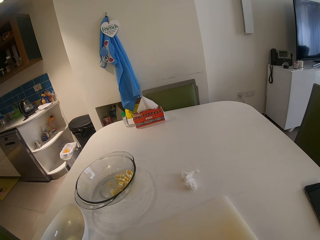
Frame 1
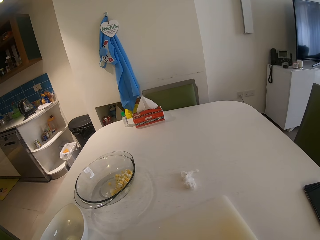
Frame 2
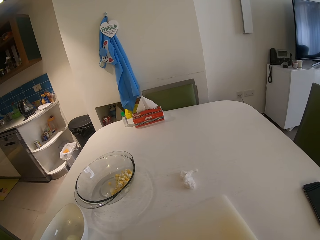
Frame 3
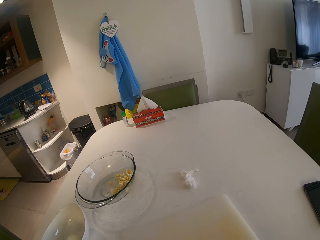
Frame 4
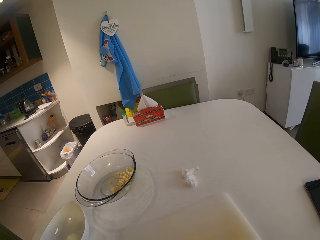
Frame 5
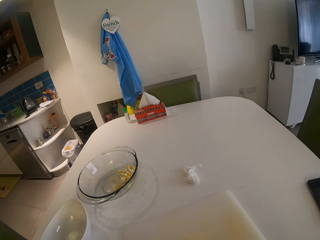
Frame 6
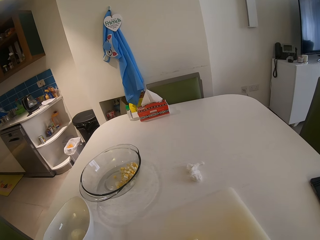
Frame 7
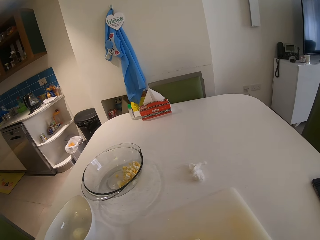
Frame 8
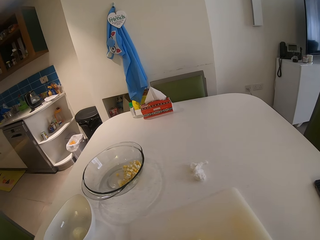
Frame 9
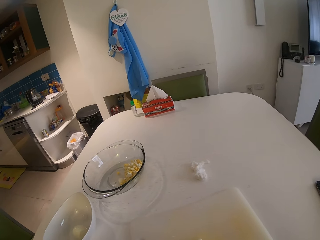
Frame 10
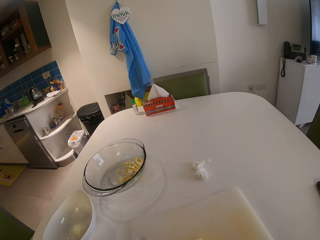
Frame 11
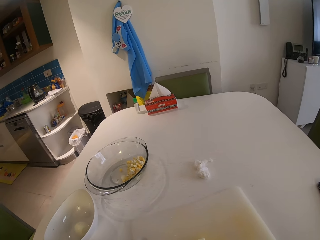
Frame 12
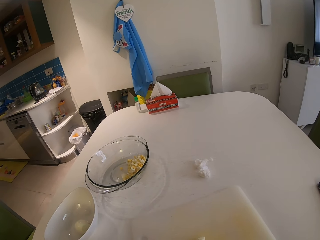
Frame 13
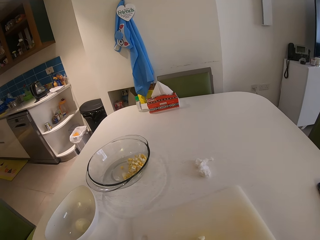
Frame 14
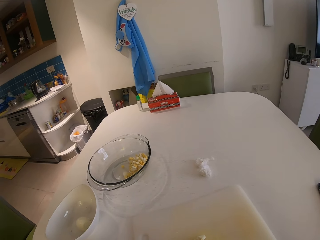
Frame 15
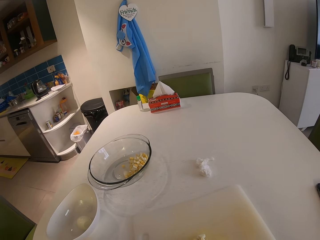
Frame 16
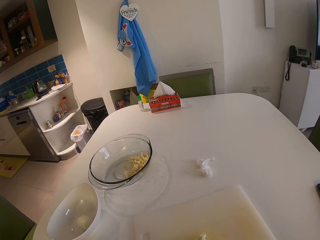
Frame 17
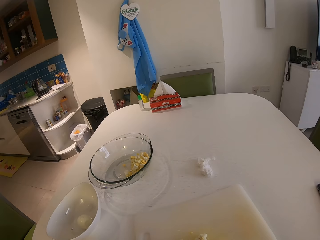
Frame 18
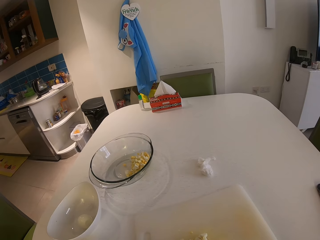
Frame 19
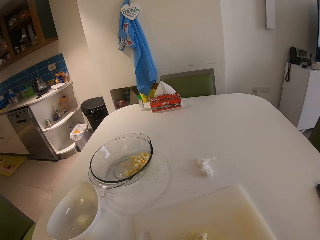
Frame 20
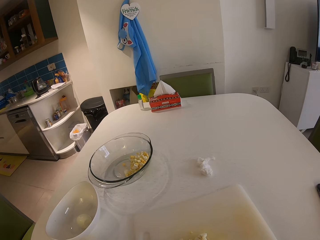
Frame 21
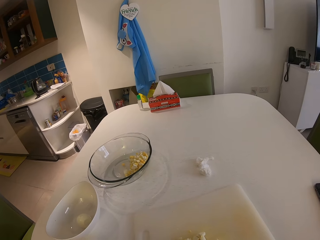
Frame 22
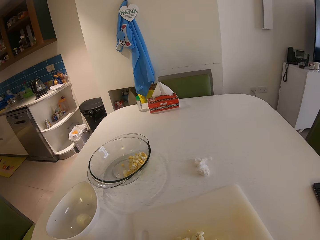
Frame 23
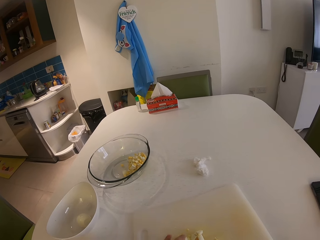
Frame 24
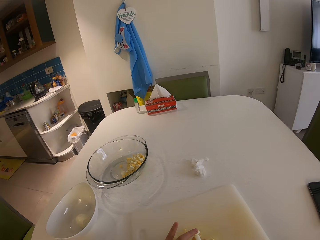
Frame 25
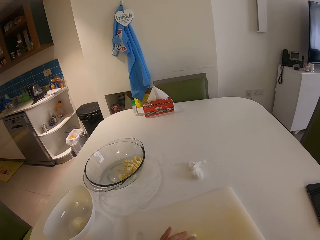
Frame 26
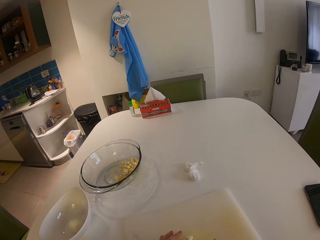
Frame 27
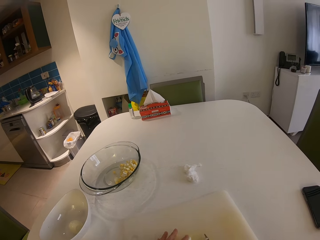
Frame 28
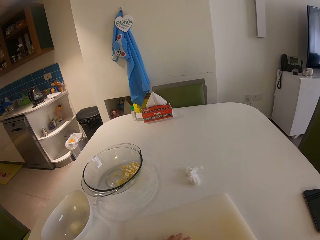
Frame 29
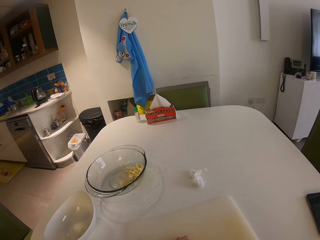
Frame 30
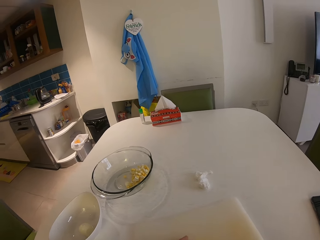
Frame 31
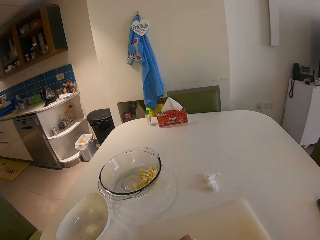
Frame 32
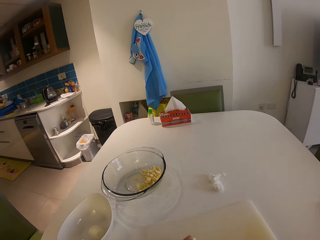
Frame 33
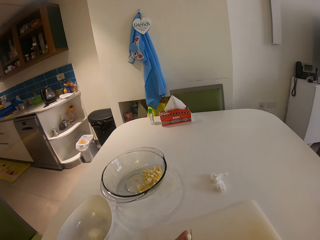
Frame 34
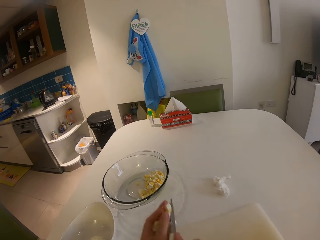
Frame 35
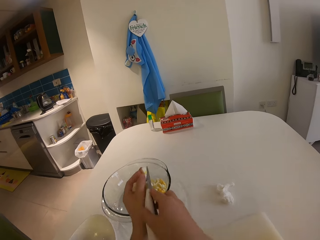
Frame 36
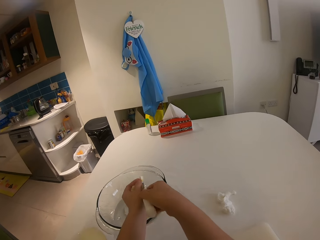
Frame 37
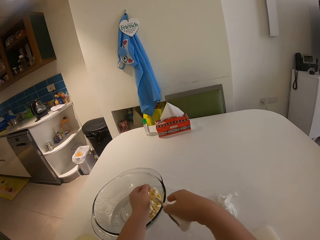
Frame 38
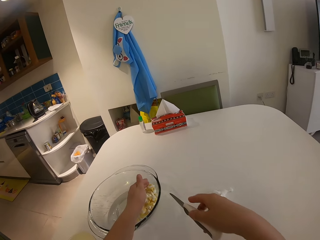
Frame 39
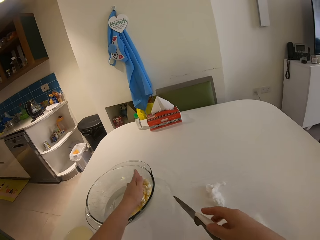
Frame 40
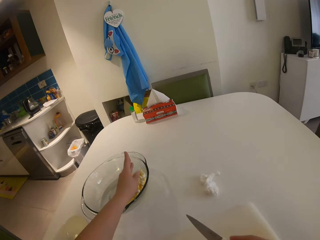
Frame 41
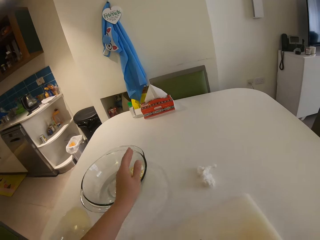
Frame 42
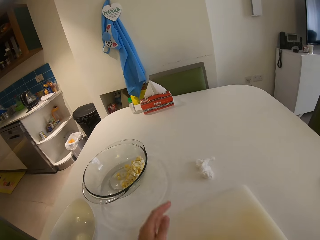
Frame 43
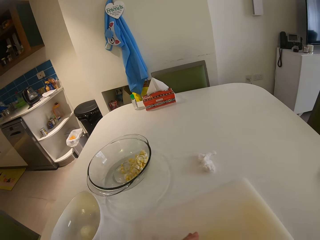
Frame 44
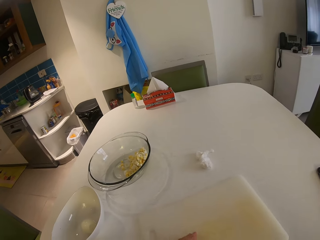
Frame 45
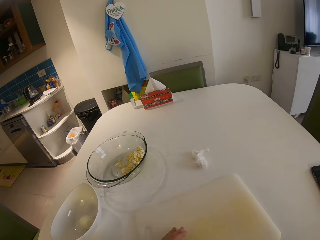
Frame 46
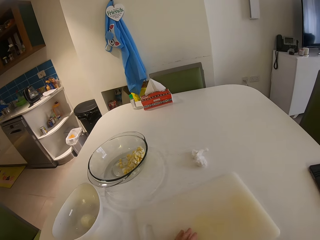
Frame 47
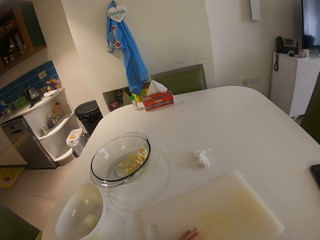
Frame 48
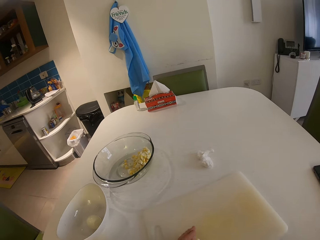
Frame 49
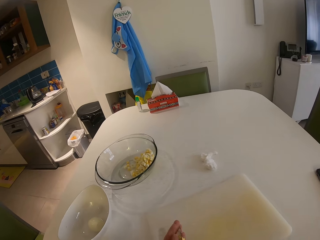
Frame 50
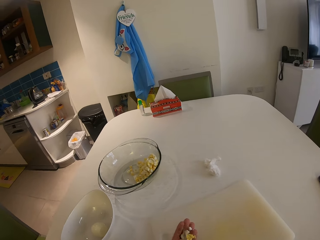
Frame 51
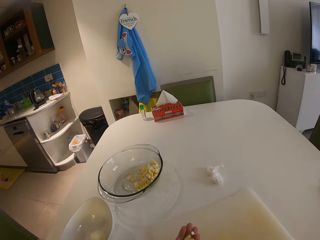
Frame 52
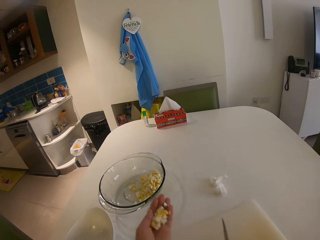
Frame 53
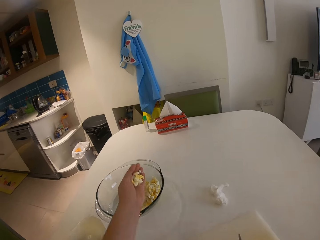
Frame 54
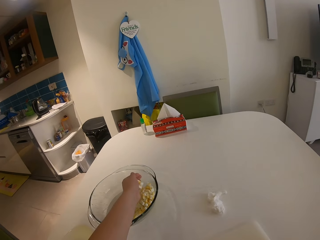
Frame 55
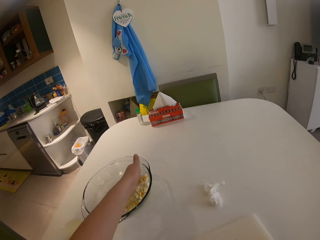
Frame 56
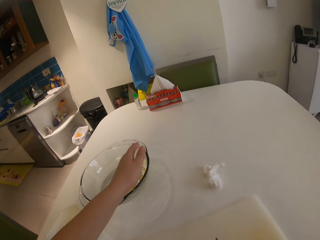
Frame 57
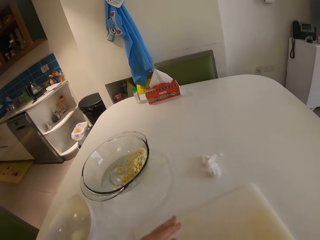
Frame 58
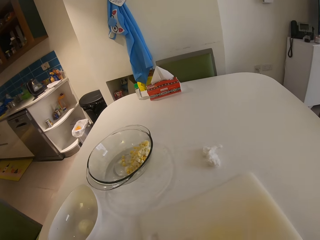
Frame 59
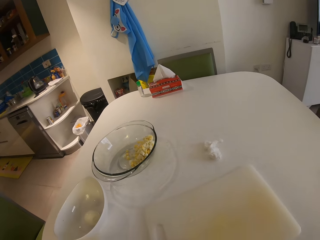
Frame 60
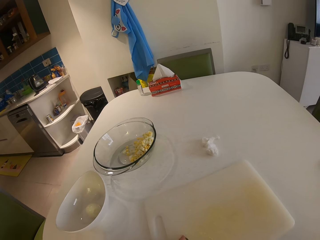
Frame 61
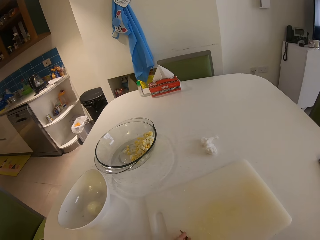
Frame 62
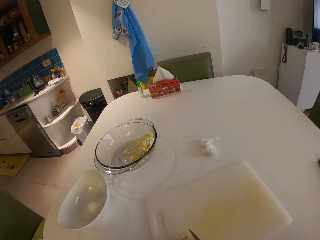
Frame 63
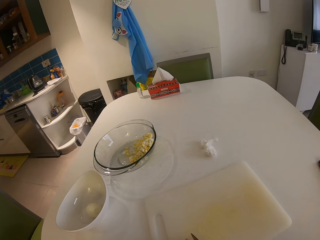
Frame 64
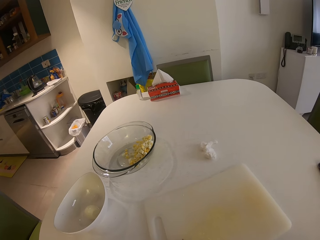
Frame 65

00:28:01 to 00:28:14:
The camera wearer transfers the eggs from the chopping board to the glass bowl with her left hand and the knife in her right hand. She picks pieces of an egg from the chopping board and puts the pieces in the glass bowl.

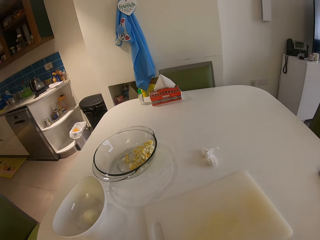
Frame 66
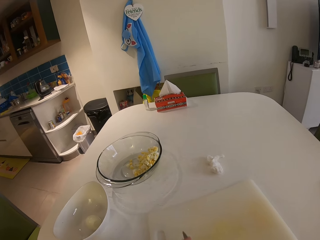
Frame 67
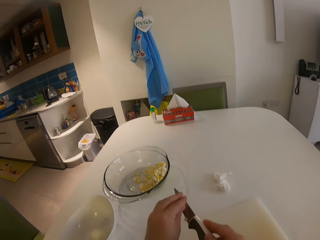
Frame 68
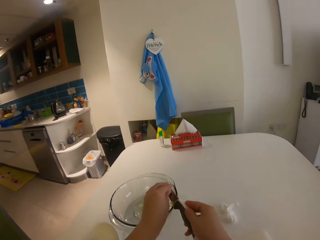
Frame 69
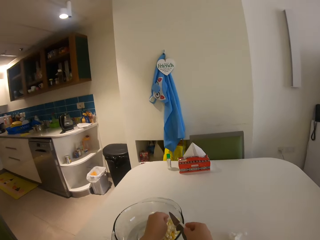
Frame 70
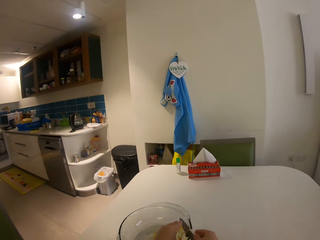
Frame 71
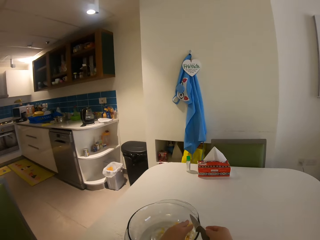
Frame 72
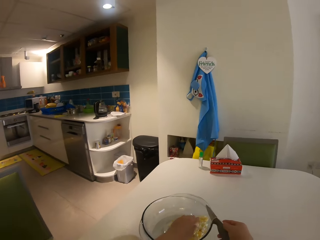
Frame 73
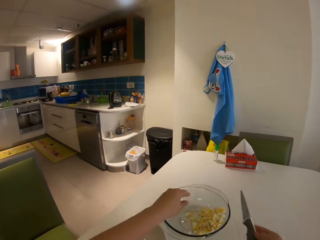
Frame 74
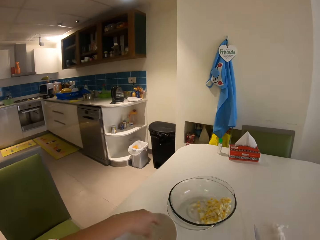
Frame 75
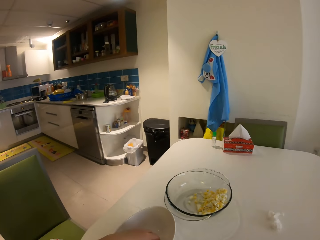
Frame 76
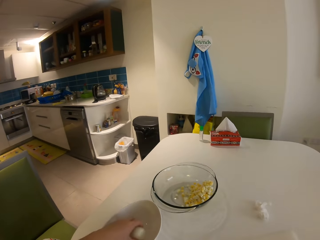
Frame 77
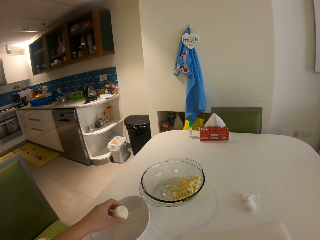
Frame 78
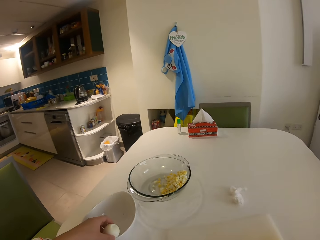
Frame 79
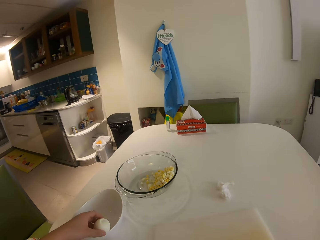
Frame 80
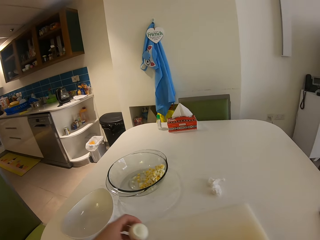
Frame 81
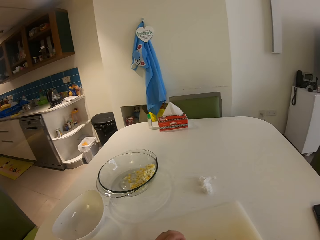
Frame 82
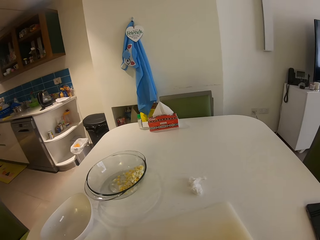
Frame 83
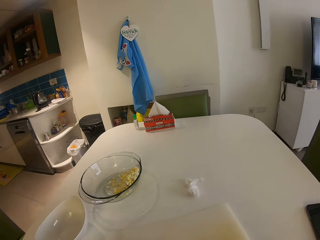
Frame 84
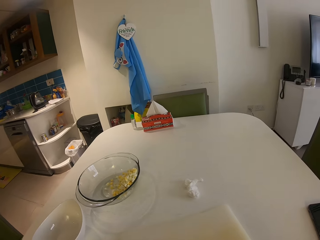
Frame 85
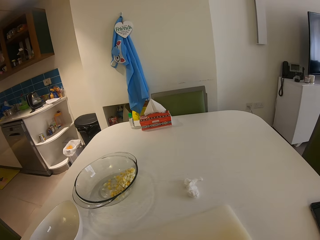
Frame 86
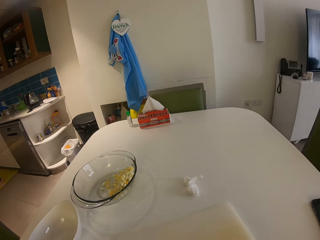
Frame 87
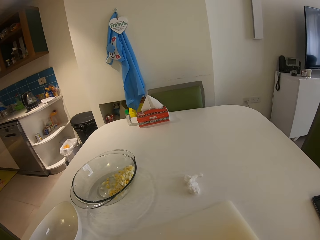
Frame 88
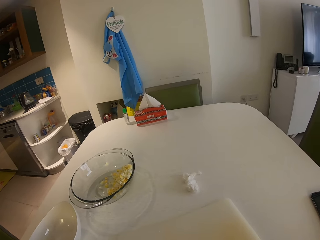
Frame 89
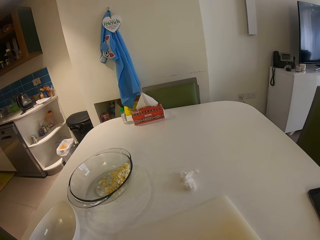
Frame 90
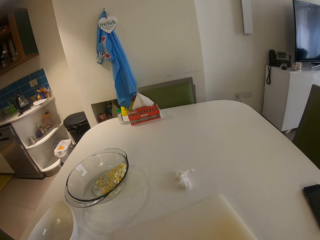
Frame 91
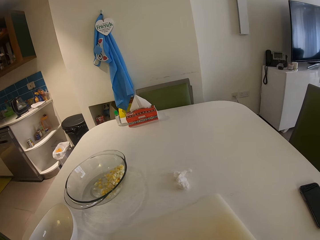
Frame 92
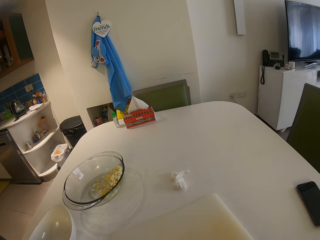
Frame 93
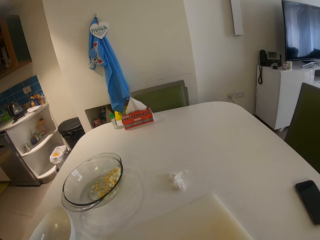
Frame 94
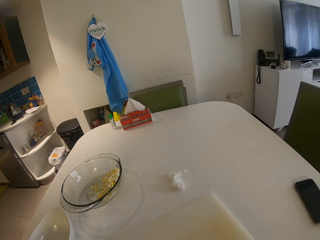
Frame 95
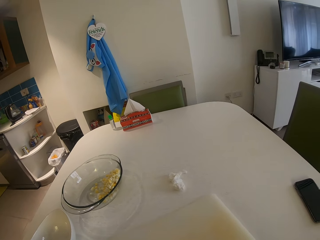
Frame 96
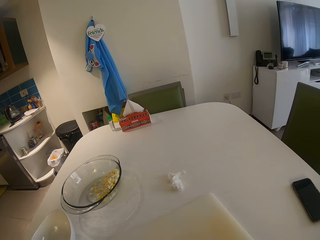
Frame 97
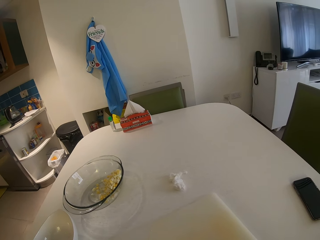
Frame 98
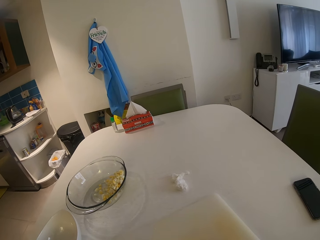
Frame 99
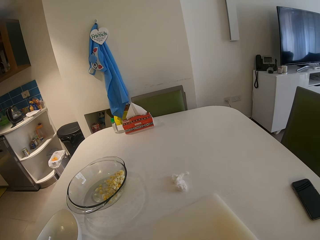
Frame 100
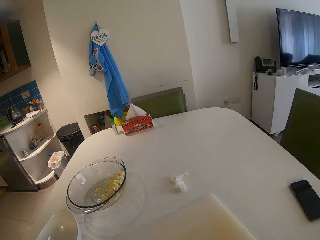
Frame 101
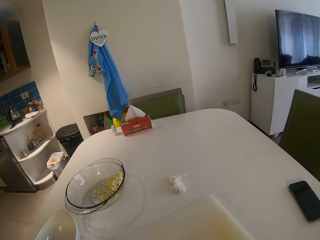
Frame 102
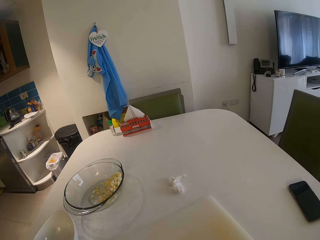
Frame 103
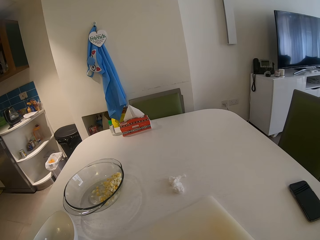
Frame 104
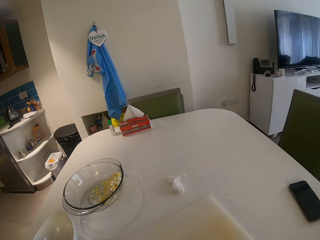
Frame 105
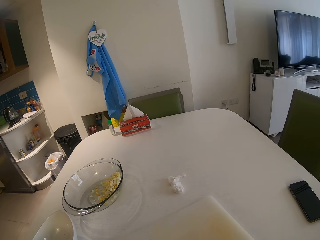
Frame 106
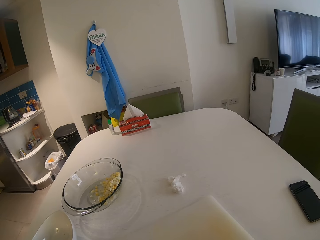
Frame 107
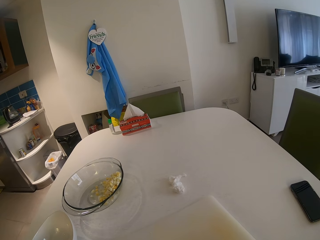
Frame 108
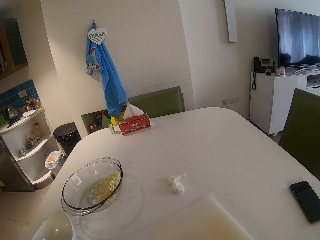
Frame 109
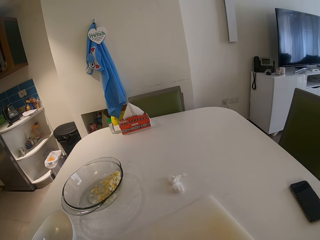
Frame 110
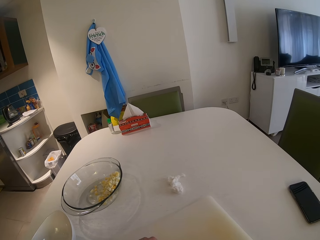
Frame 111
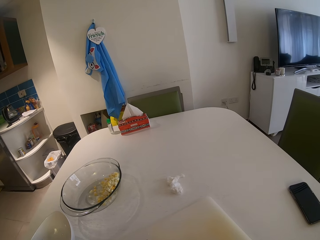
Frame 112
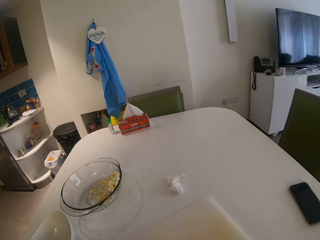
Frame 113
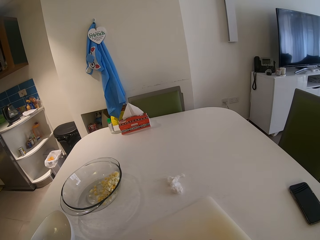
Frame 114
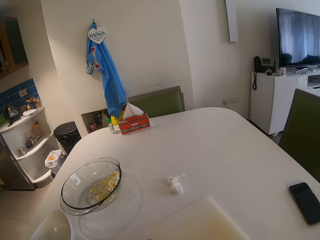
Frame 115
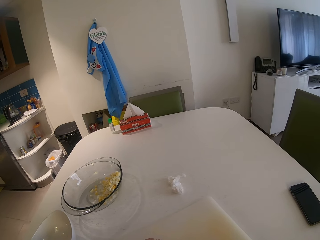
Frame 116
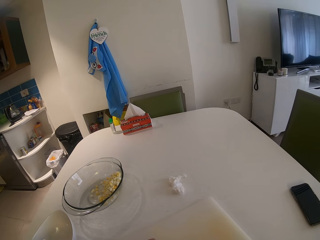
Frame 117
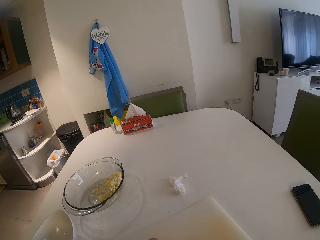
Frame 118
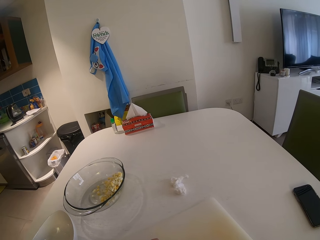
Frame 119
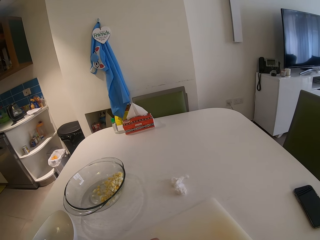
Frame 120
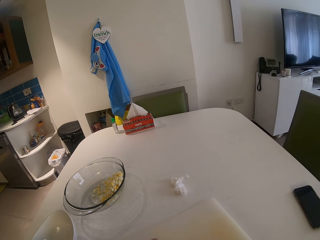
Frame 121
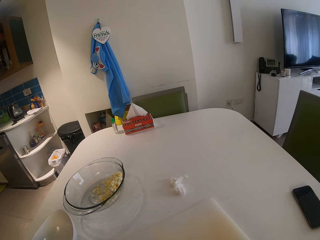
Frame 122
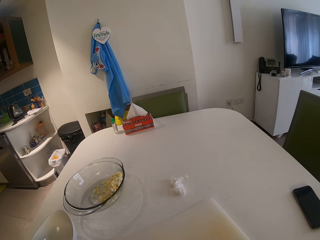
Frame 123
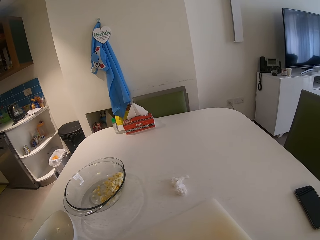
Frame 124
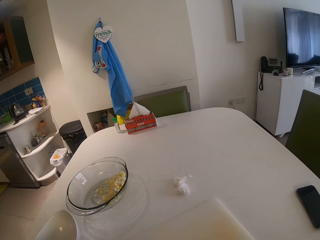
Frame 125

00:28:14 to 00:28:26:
The camera wearer picks a boiled egg from a bowl on the table with her left hand. She sits in a house. She chops the boiled egg on a chopping board with a knife in her right hand.
